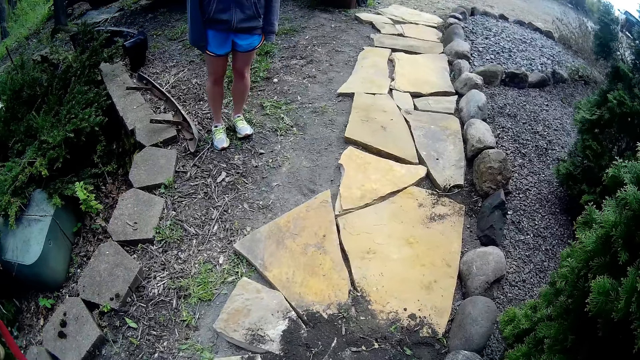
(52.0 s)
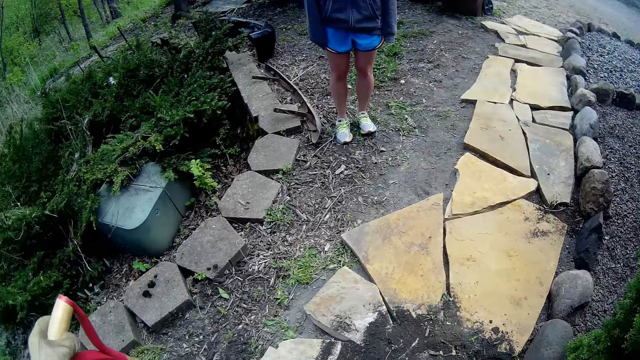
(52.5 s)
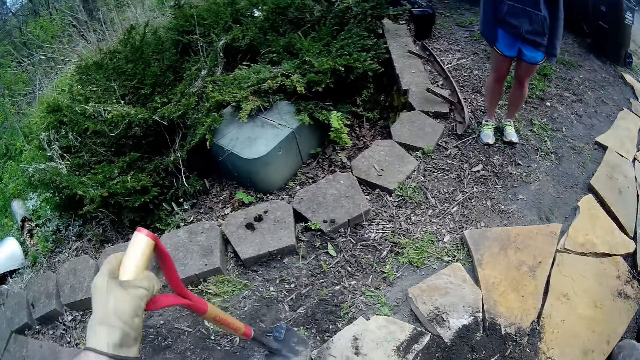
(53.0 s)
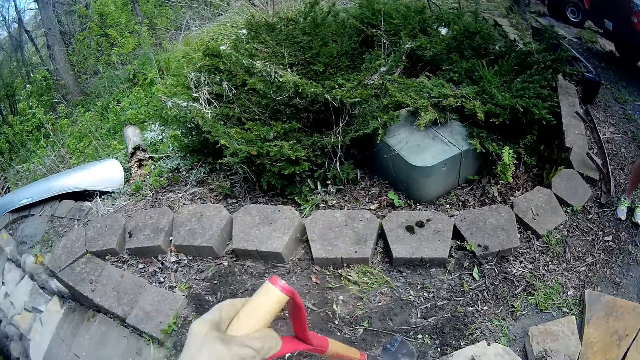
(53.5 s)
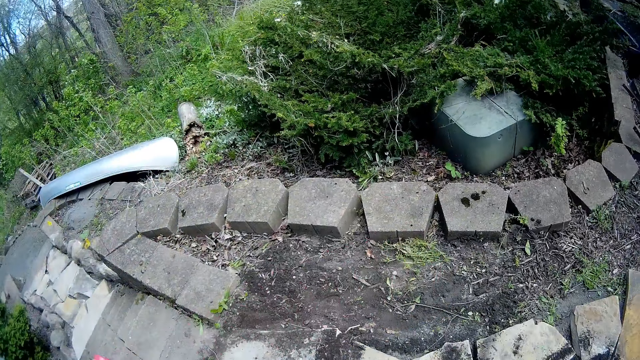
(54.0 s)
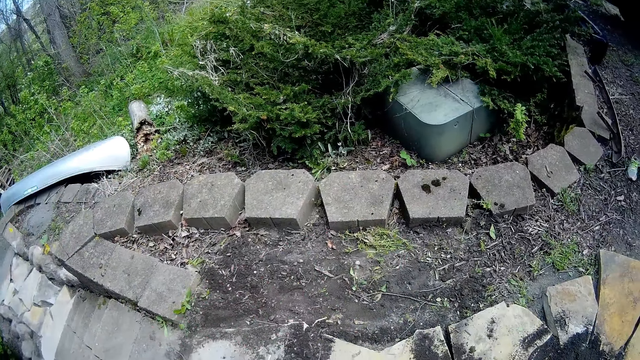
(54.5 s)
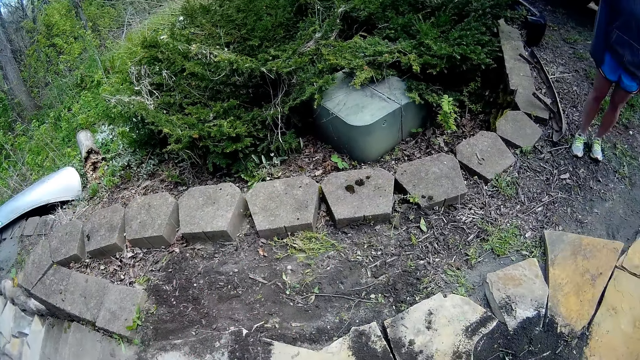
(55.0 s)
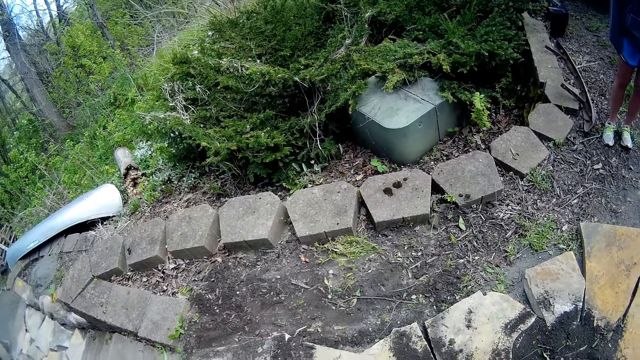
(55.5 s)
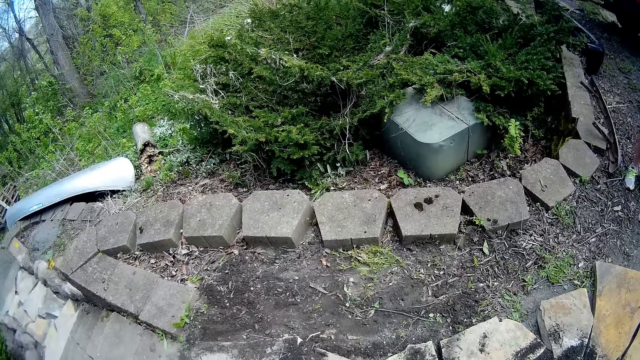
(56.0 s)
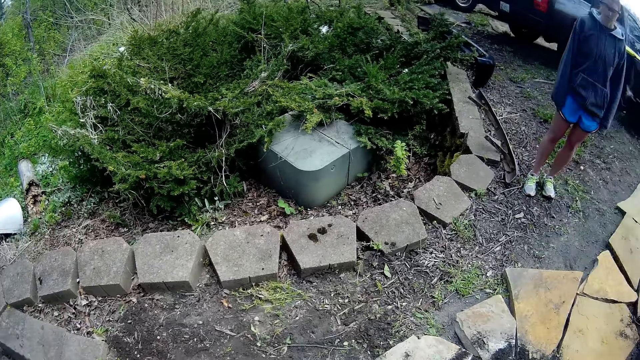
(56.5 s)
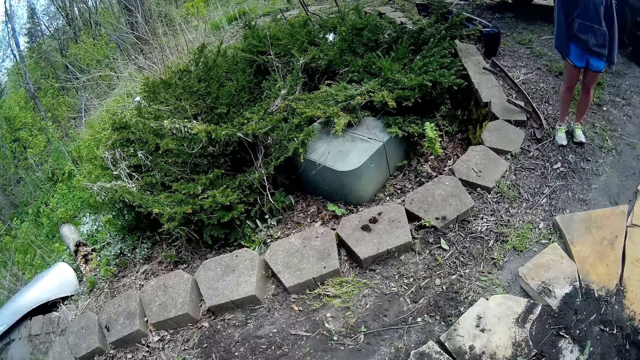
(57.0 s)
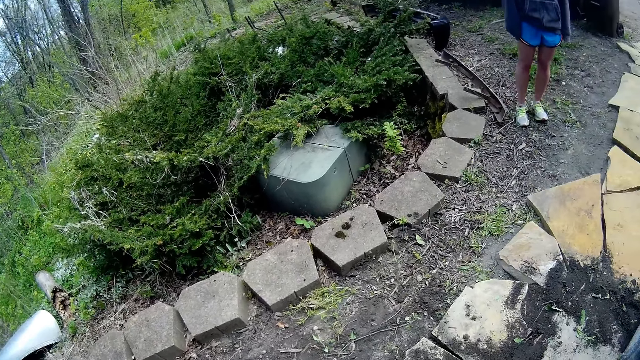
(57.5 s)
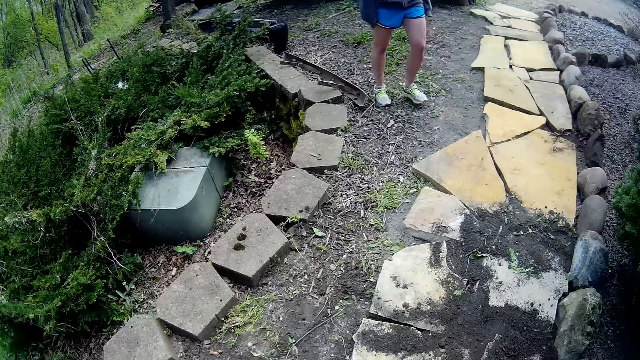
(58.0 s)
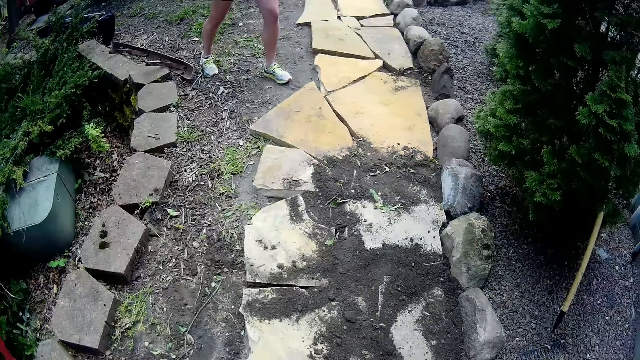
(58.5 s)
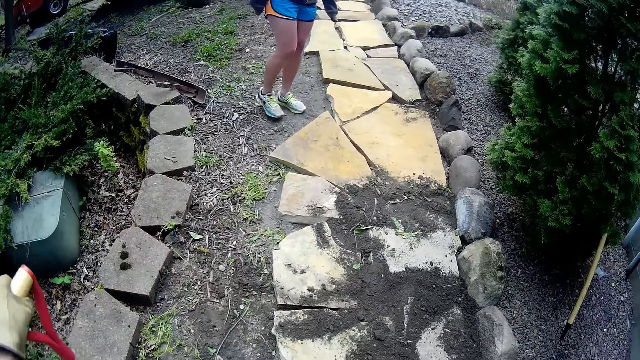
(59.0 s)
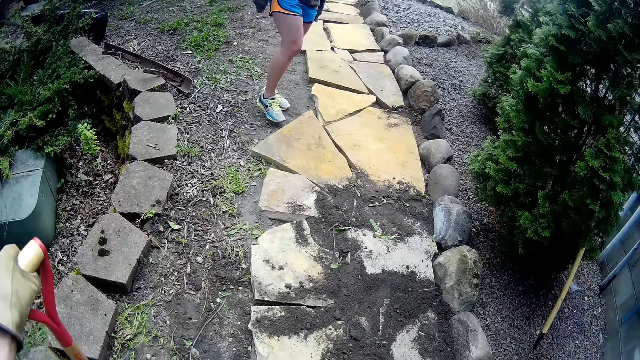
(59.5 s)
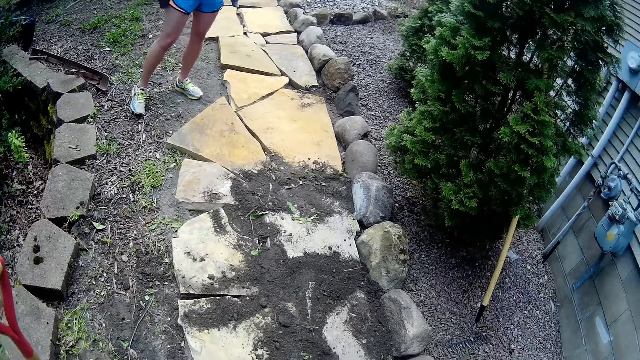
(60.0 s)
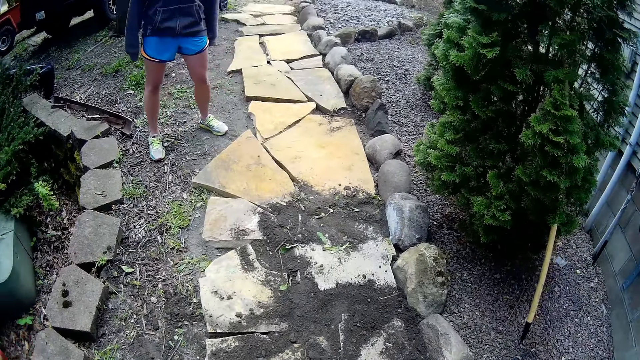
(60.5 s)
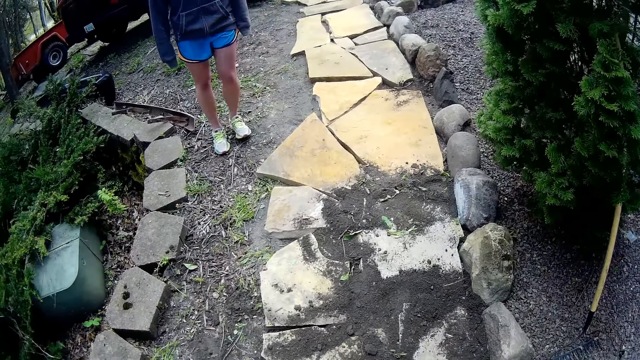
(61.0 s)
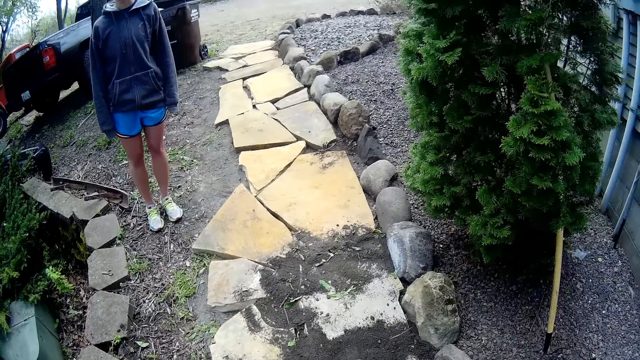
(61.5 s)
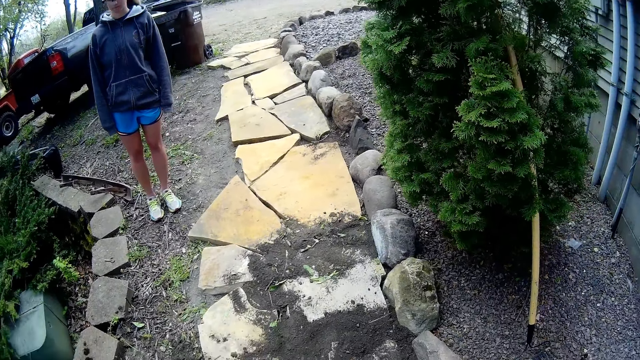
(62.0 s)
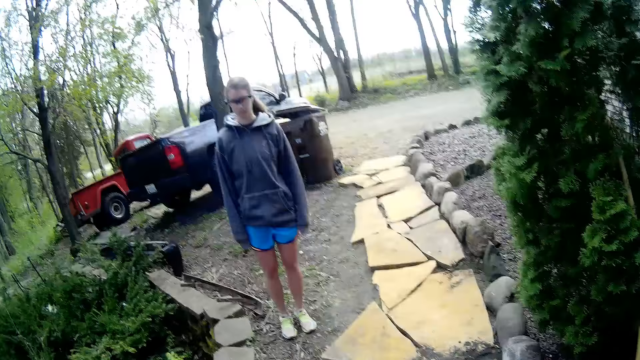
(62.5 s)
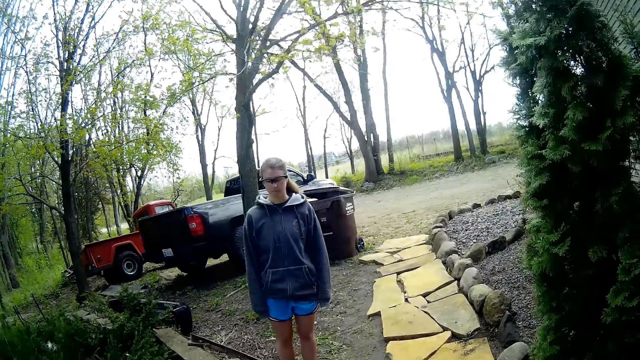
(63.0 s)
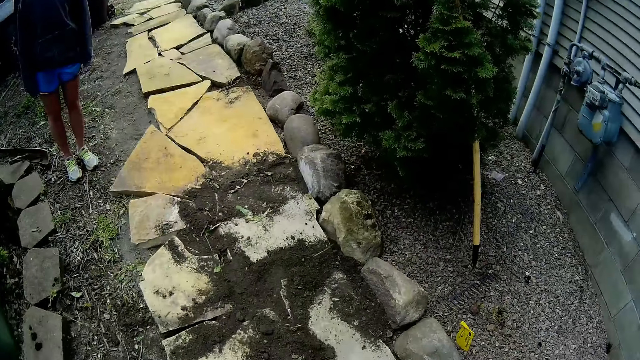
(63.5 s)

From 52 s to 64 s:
The camera wearer lifts the shovel with his gloved left hand. He converses with a woman.

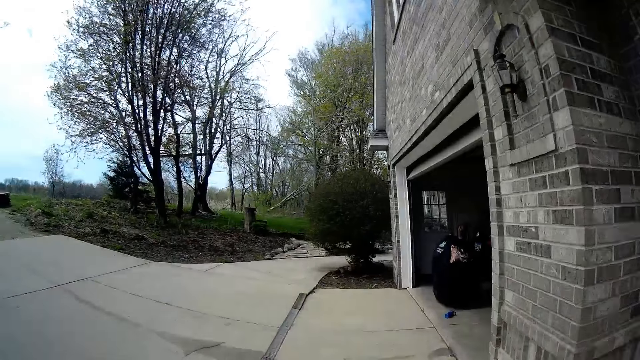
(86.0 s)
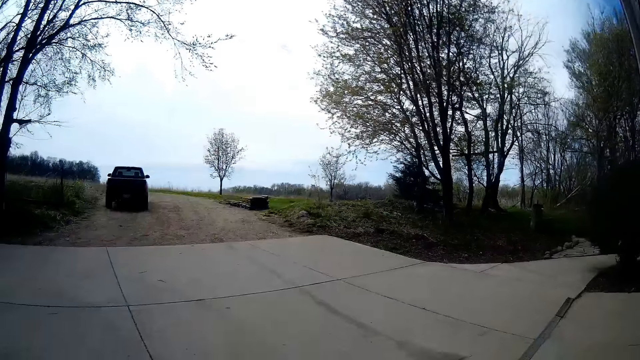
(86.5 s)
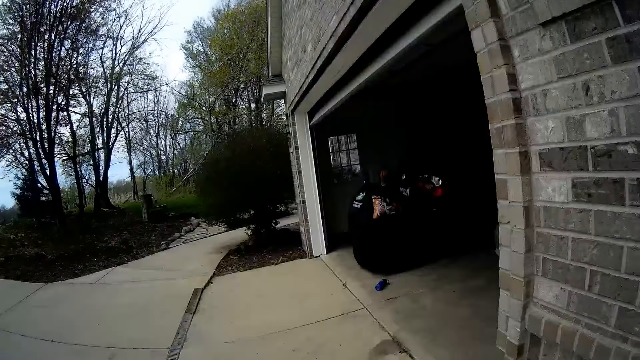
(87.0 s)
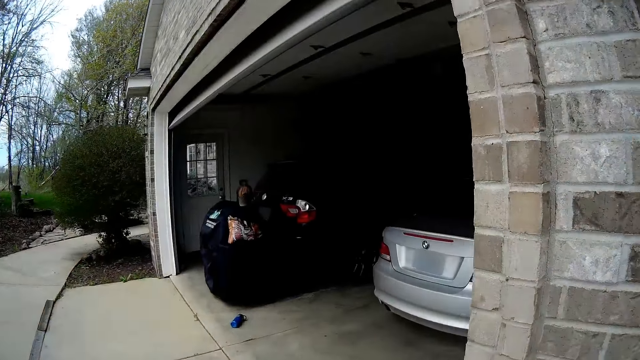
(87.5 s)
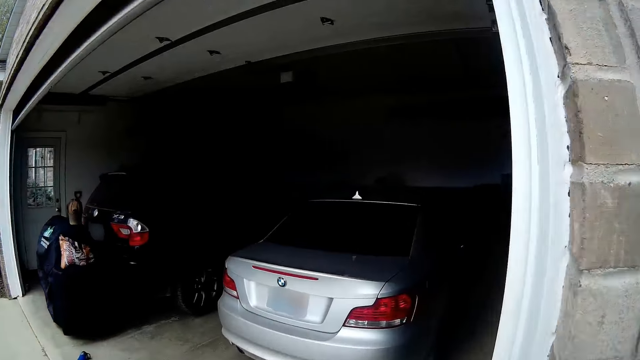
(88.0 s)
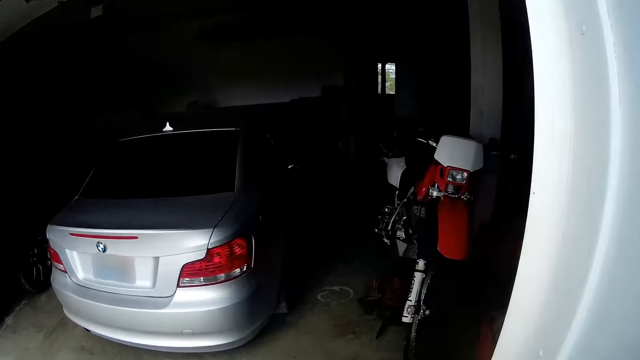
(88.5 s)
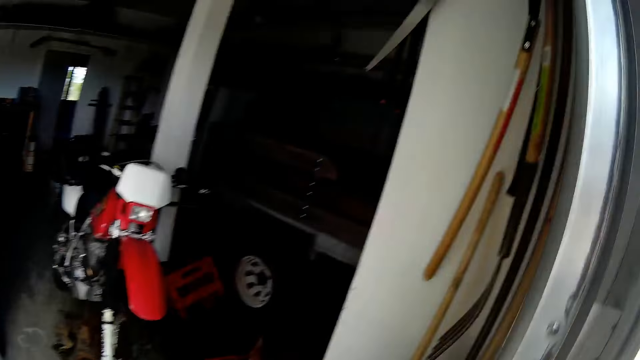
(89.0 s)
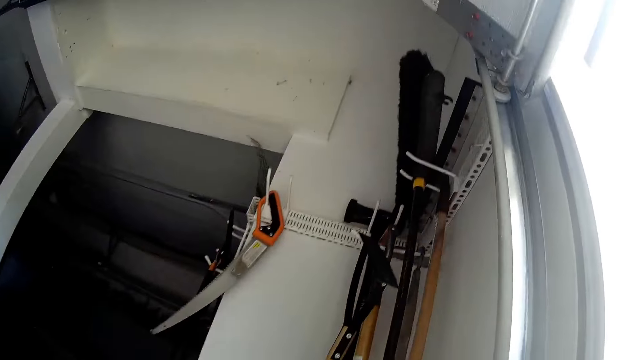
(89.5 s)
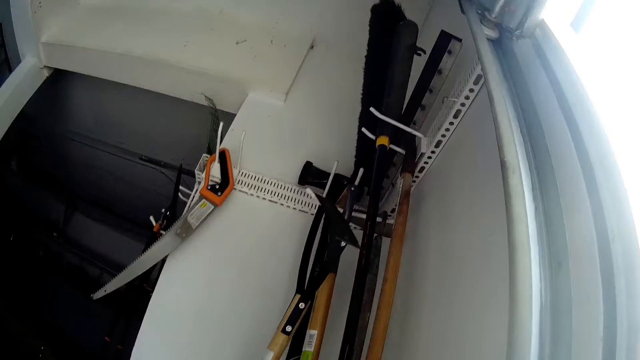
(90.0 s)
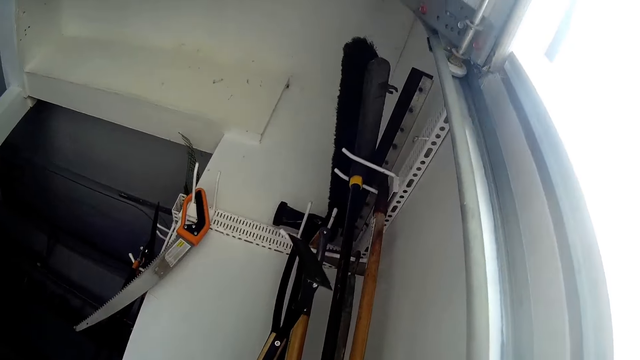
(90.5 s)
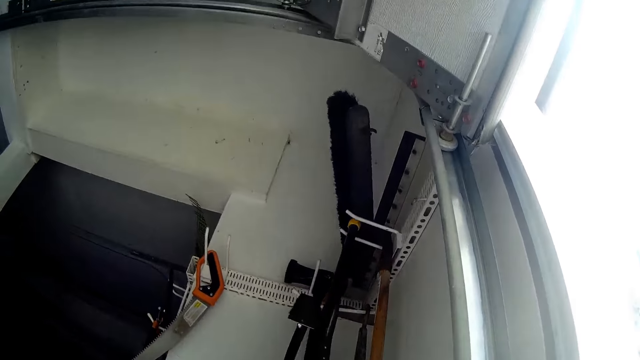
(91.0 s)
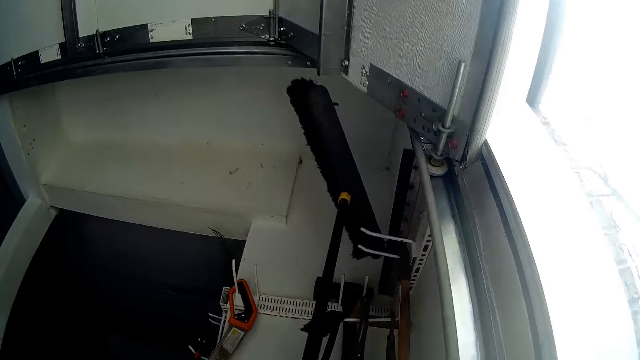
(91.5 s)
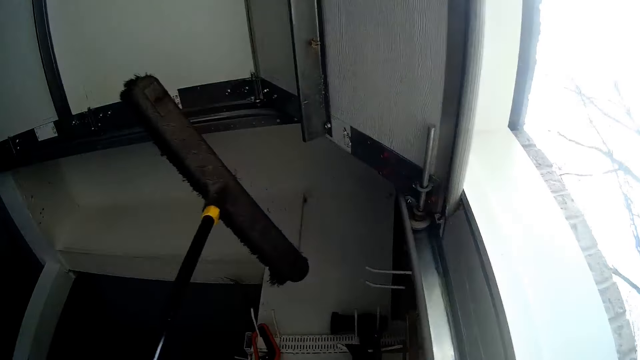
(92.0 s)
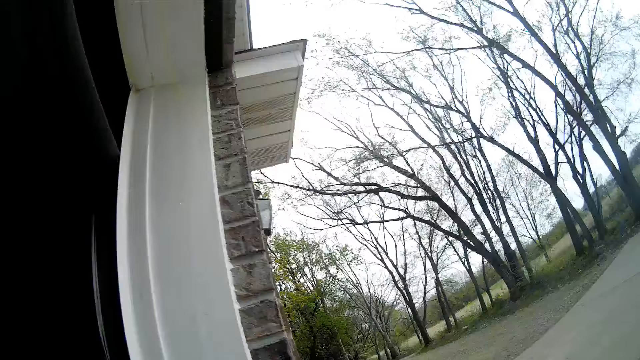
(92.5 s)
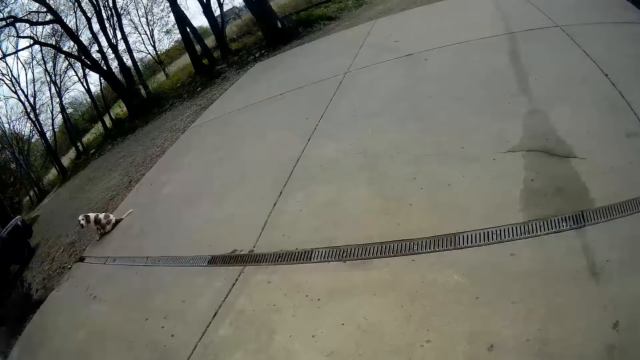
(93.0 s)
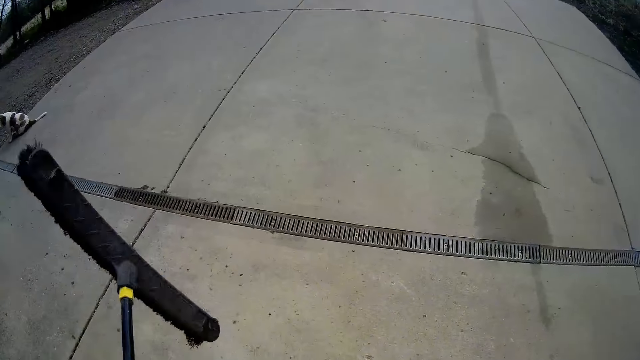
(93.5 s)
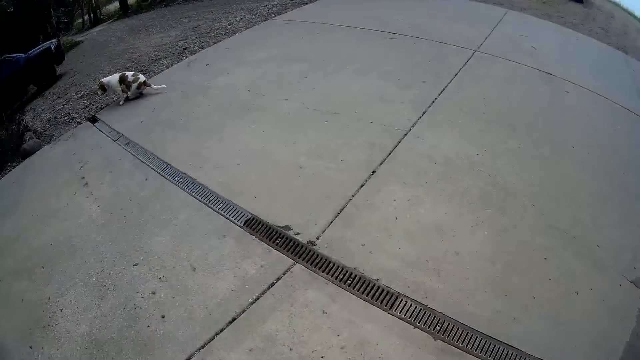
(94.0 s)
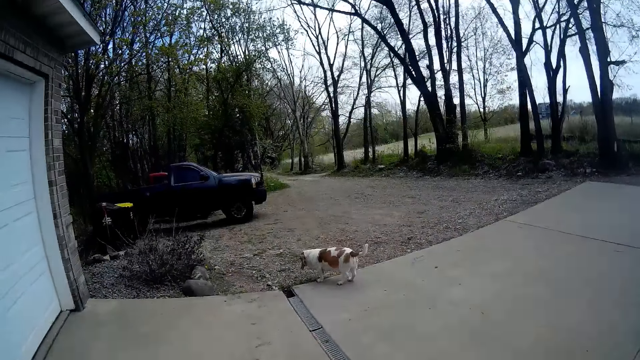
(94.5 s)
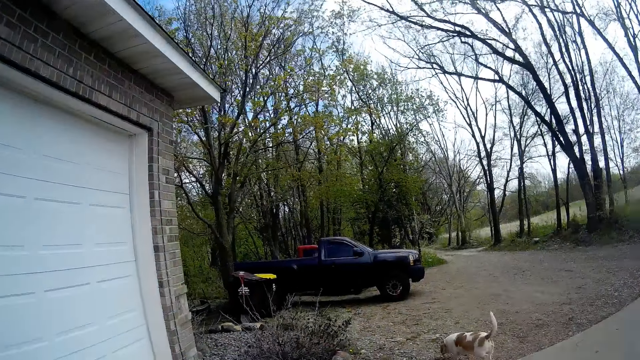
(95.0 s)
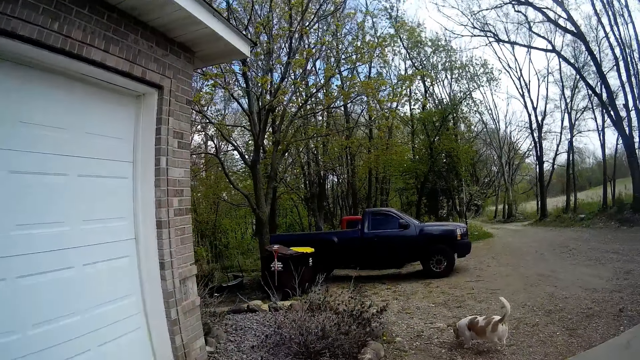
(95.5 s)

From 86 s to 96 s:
The camera wearer converses with a woman. He picks a brush broom from the shelf in the garage with his gloved left hand.
